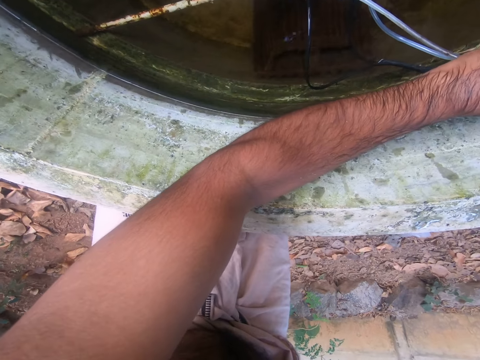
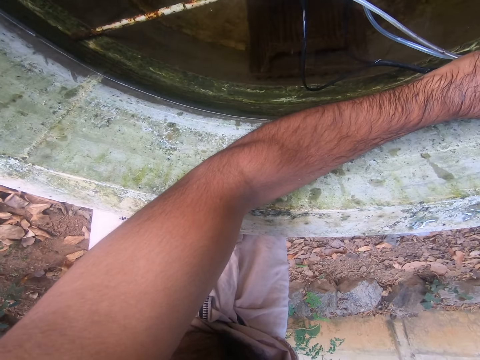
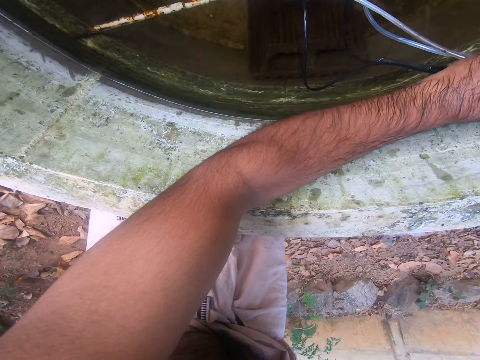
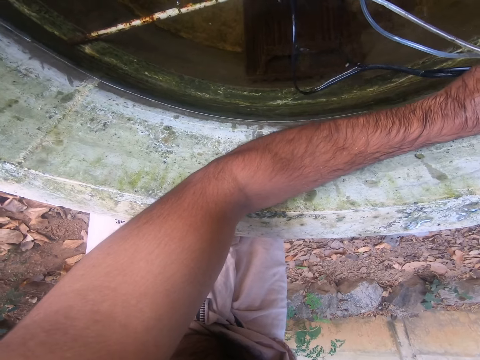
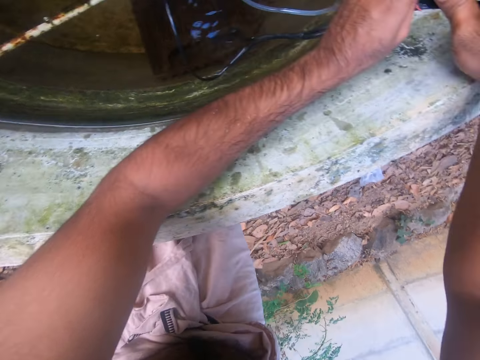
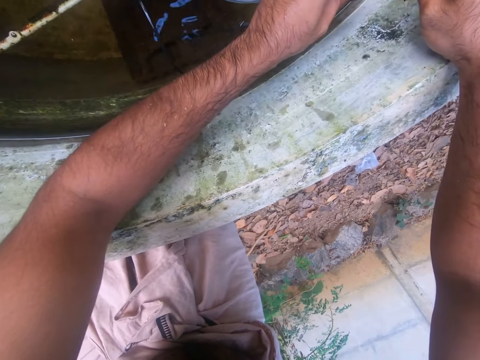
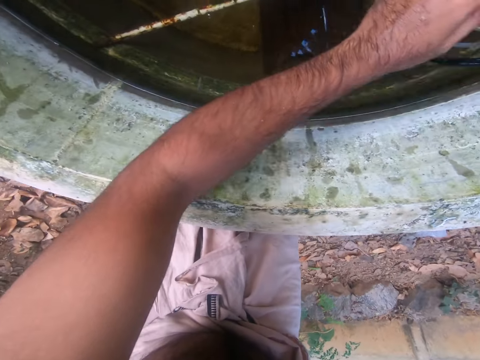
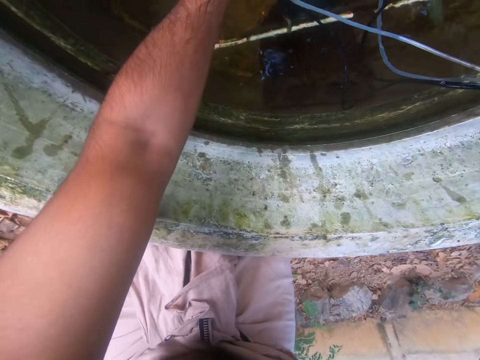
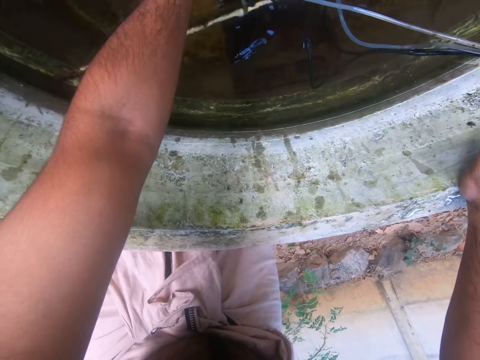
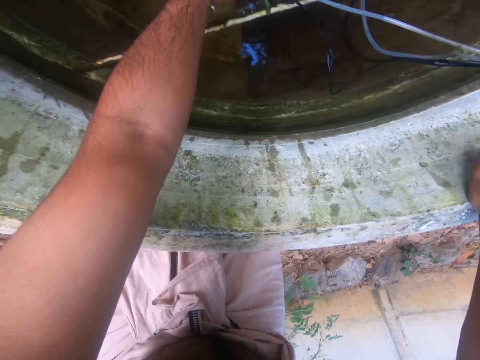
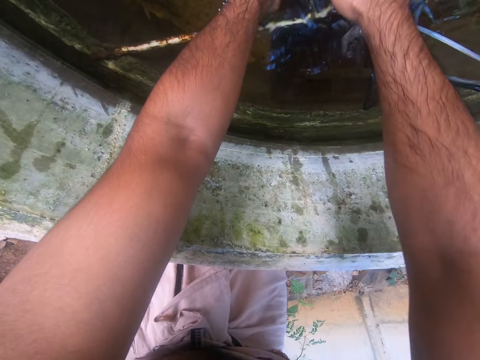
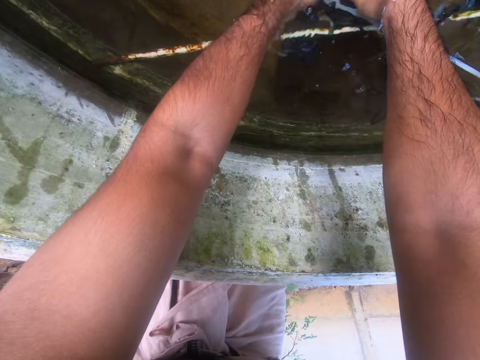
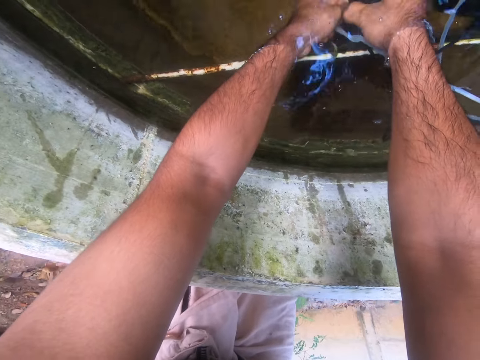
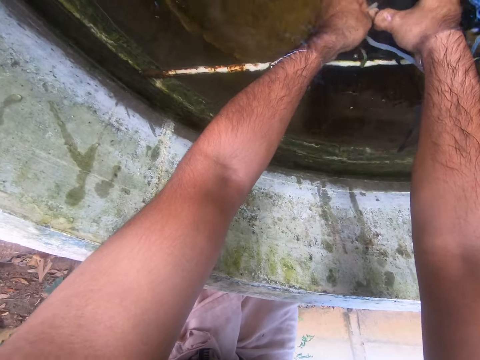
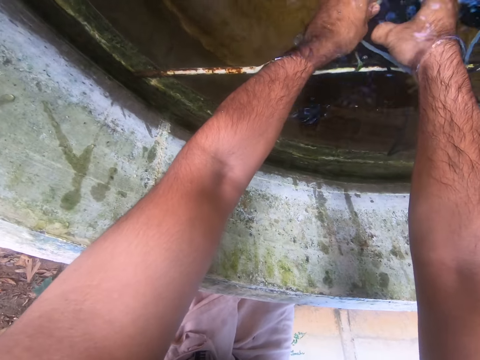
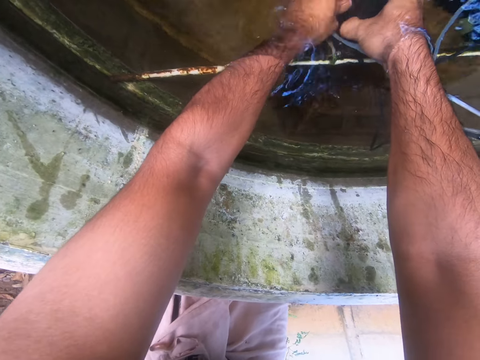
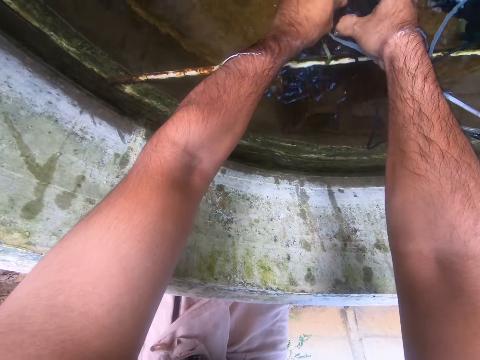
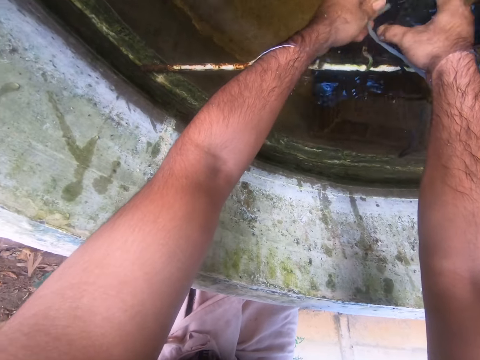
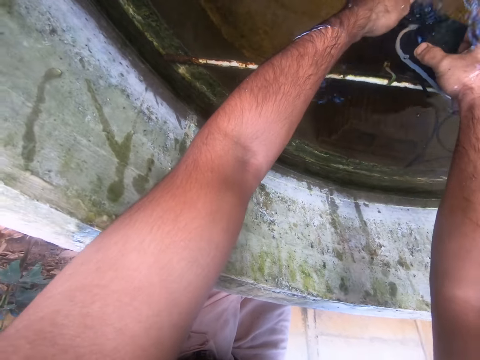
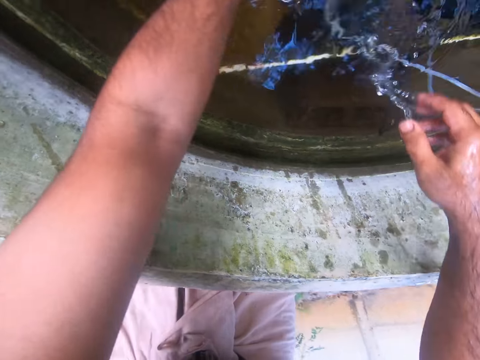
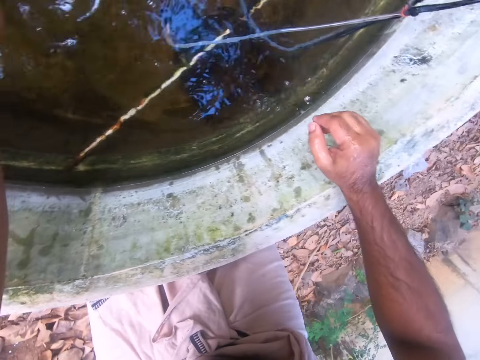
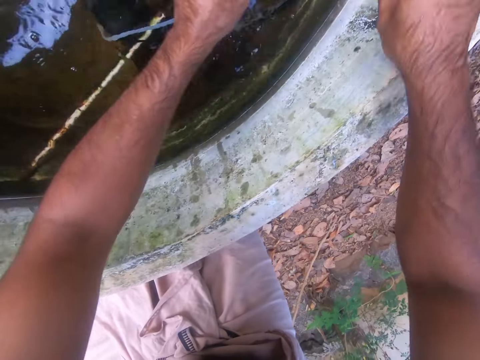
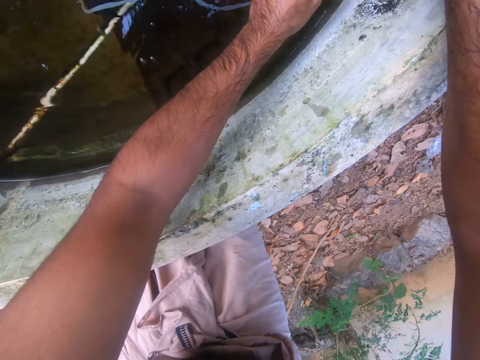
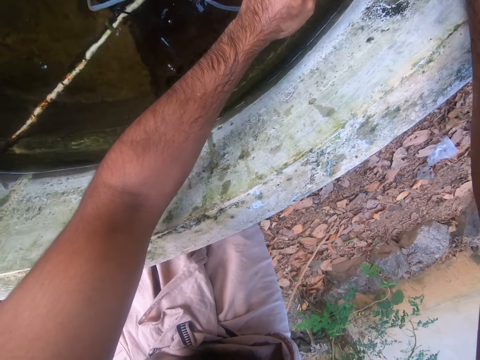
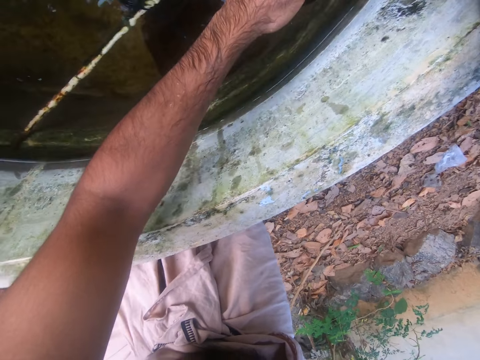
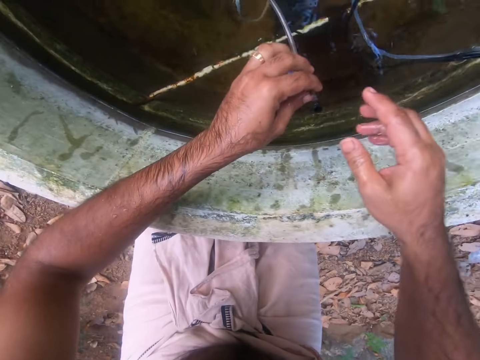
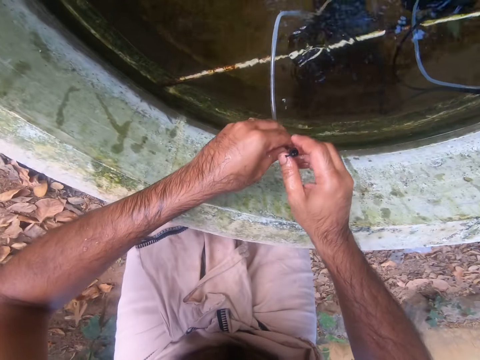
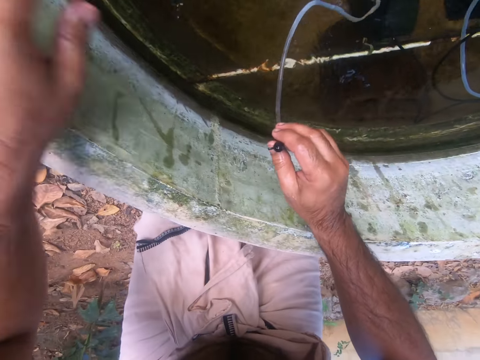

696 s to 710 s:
The camera wearer puts a hand in water. They put a hand in water again. They hold the stone tank. They hold the pipe.

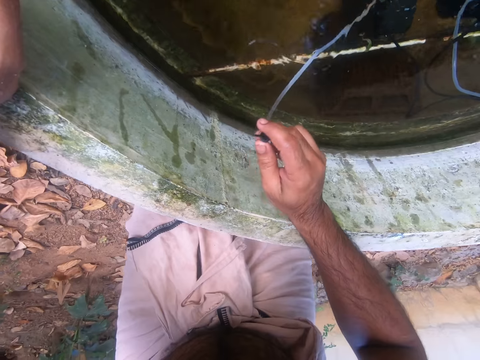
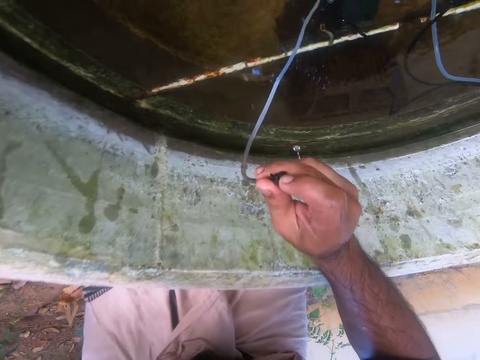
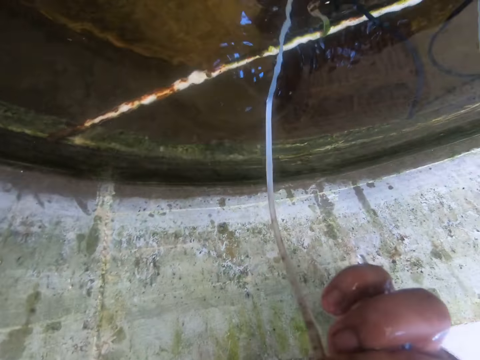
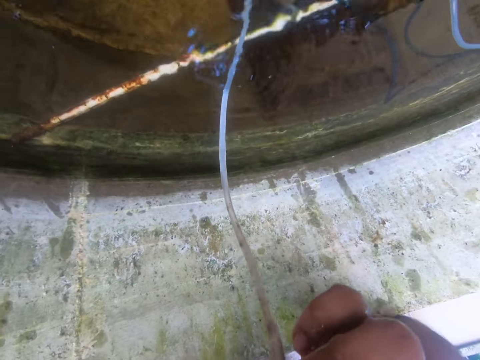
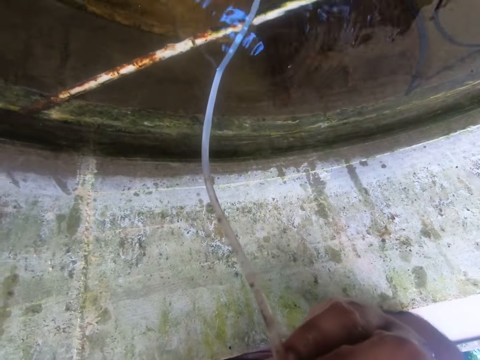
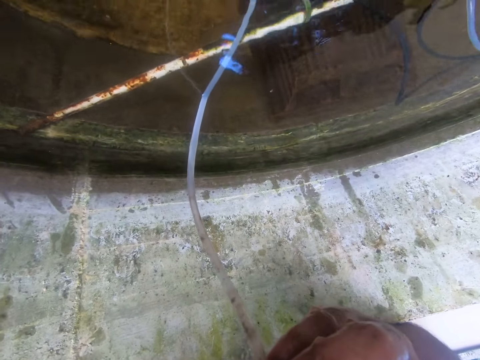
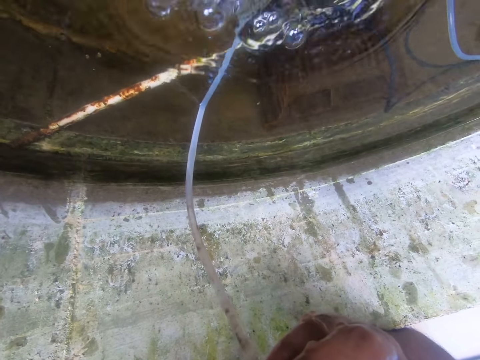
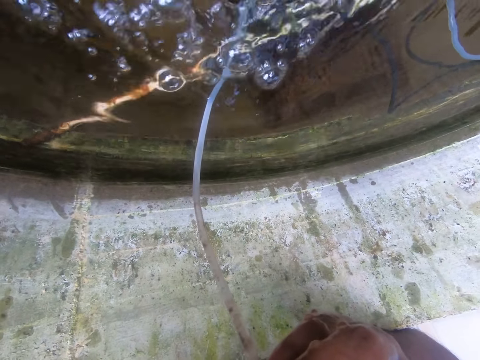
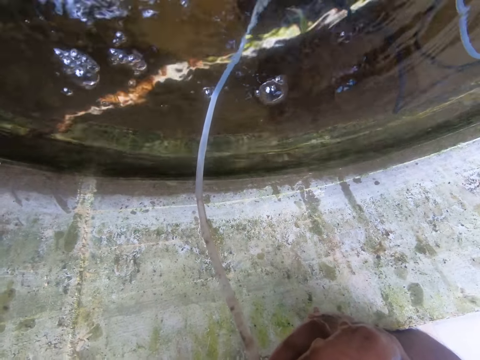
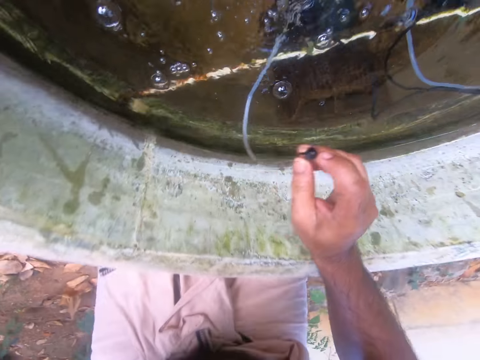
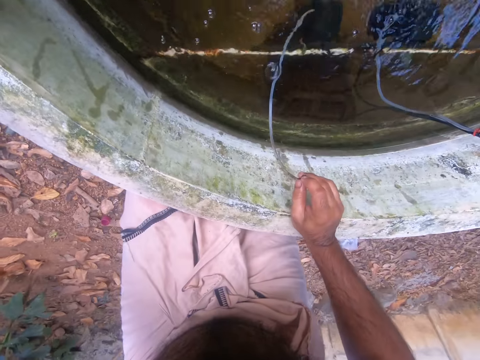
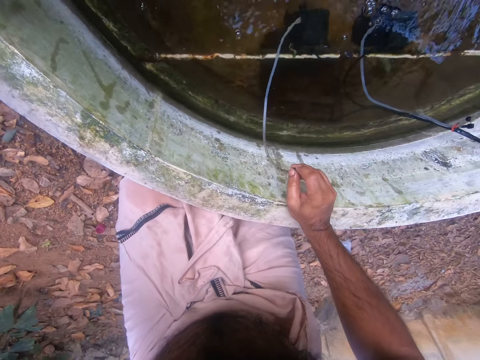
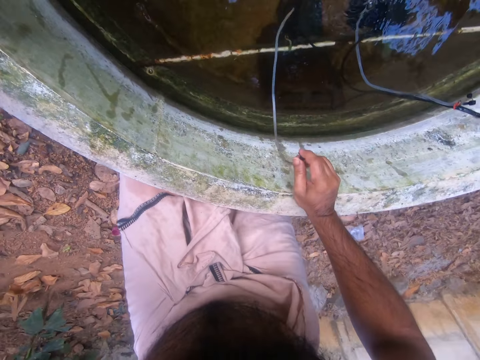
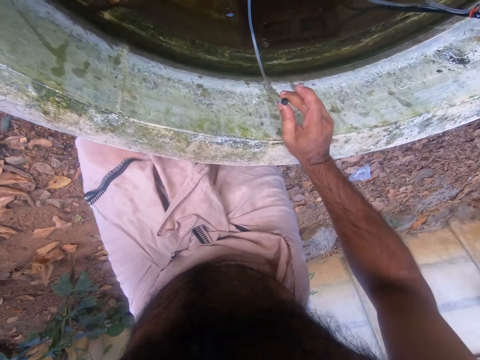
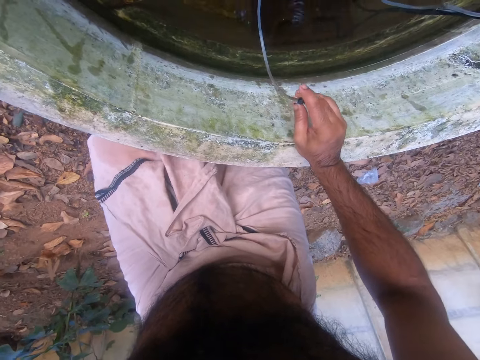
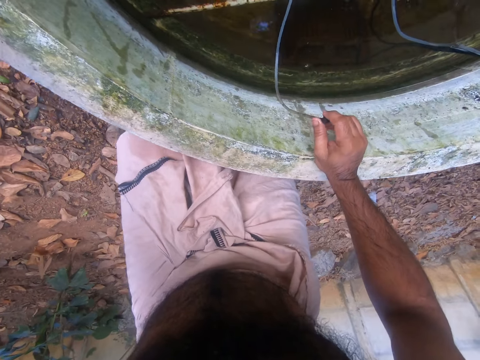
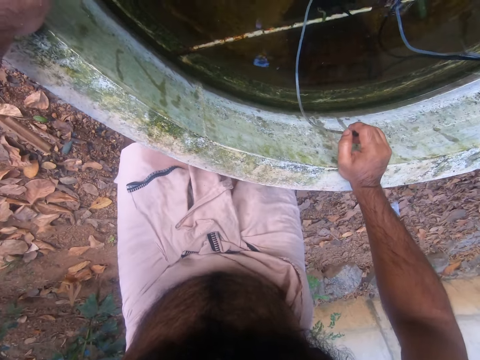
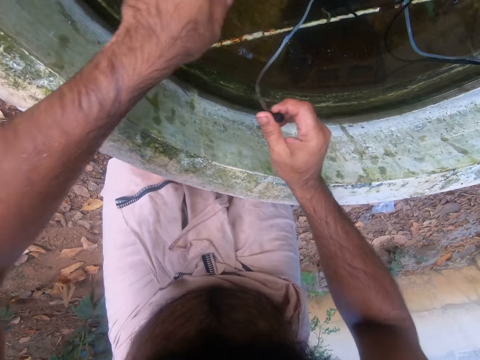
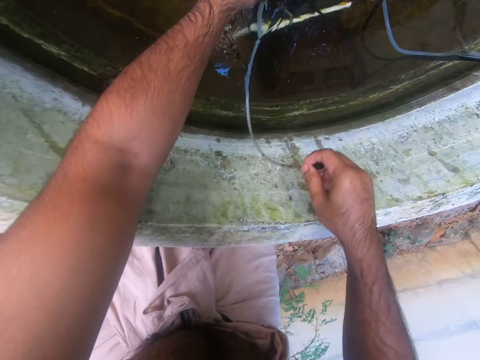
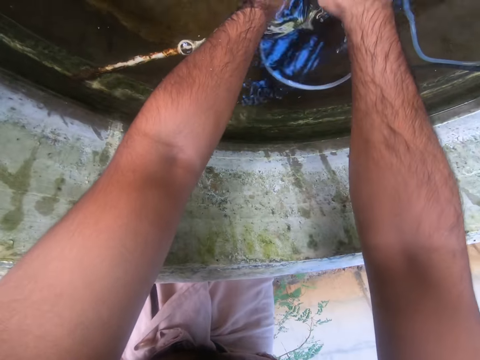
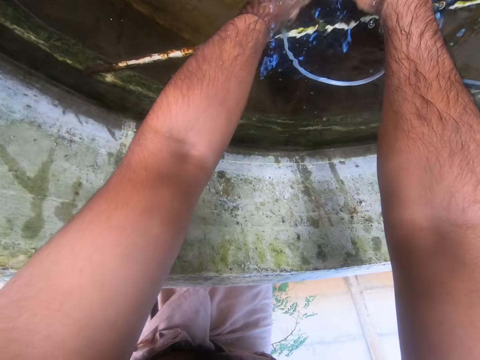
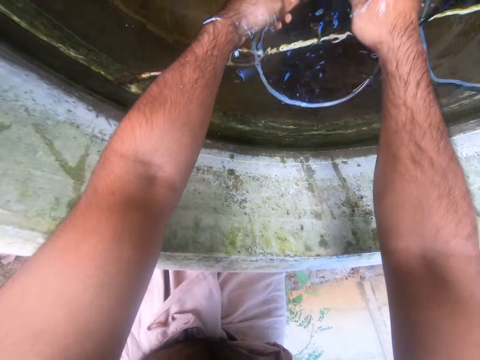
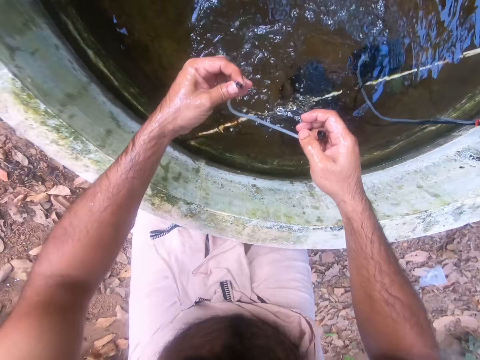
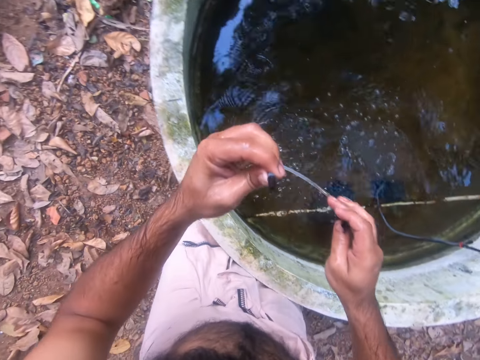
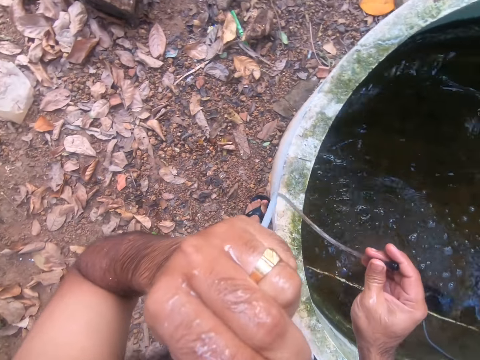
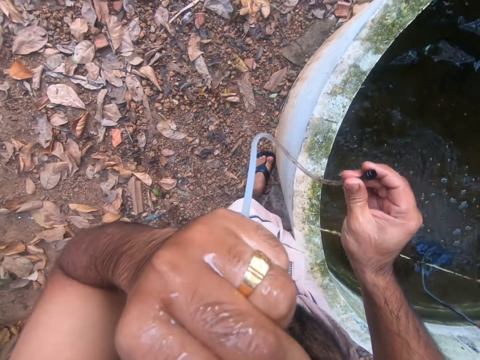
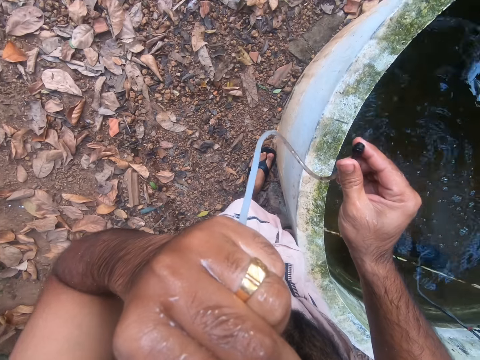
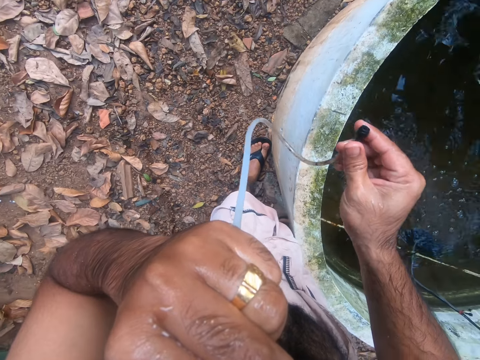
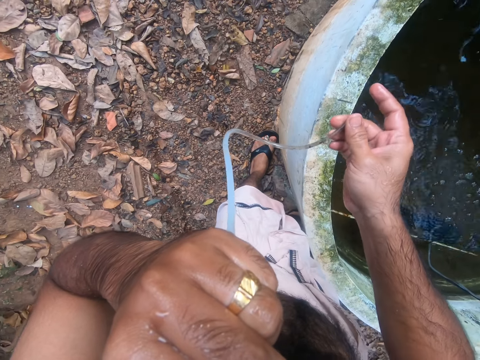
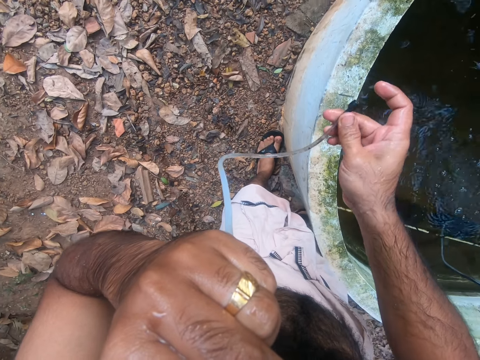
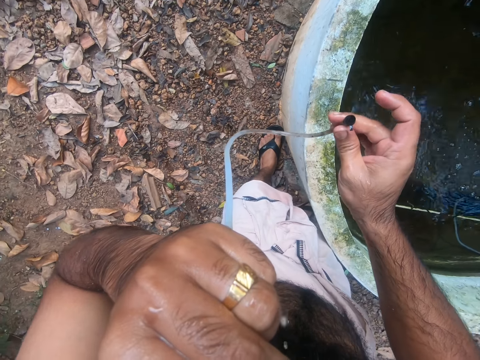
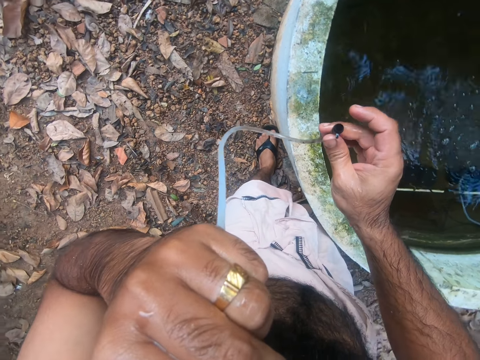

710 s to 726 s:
The camera wearer holds the stone tank. They hold the pipe. They blow air into the pipe. They hold the stone tank. They move fingers. They put a hand in water. They put a hand in water again. They disconnect the pipe. They remove hands from the water. They move a hand up. They blow air into the pipe. They hold the pipe. They blow out water from the pipe. They move a hand.
